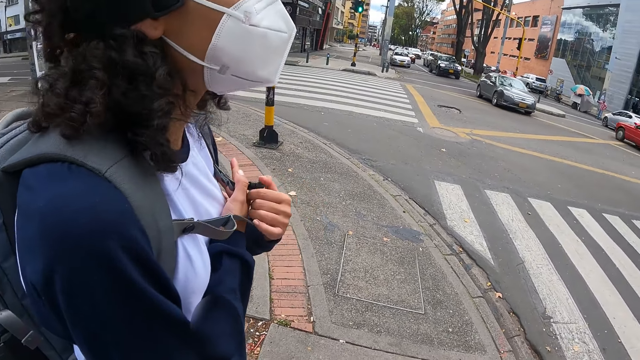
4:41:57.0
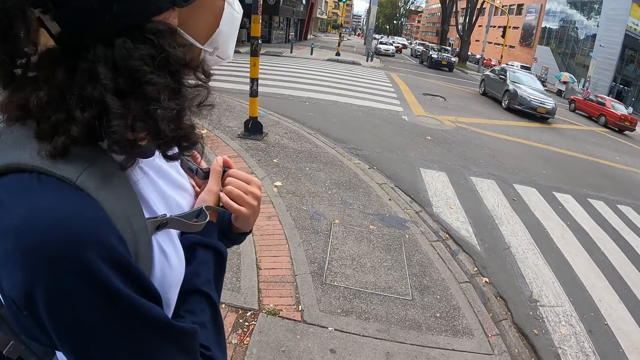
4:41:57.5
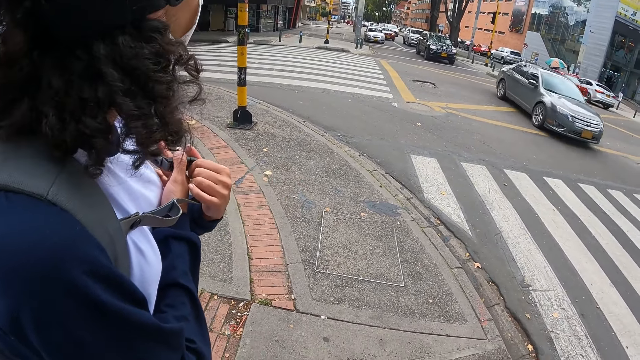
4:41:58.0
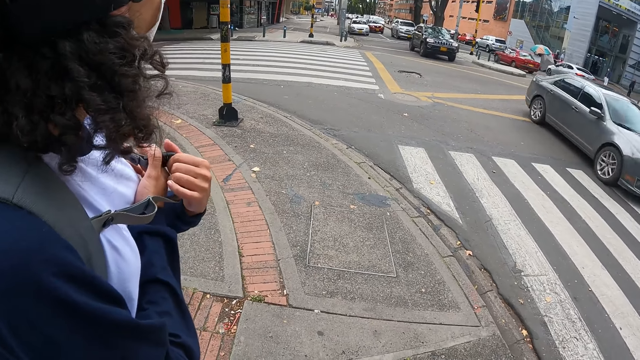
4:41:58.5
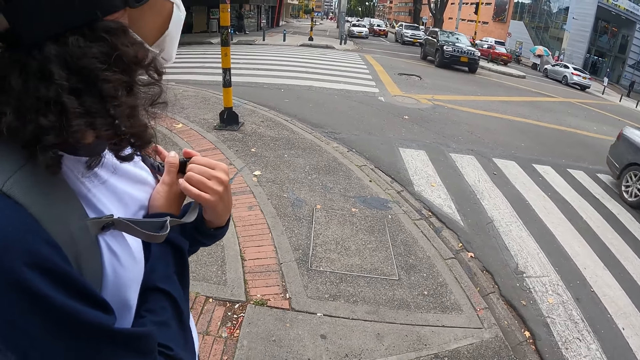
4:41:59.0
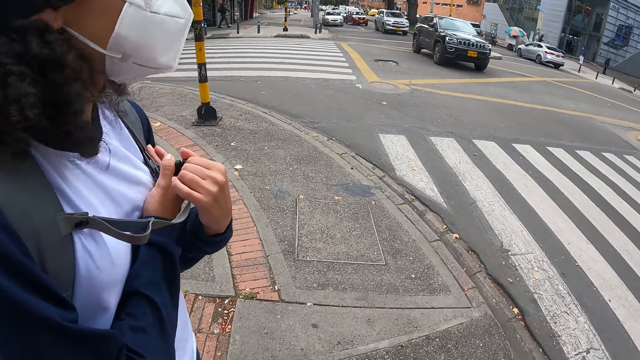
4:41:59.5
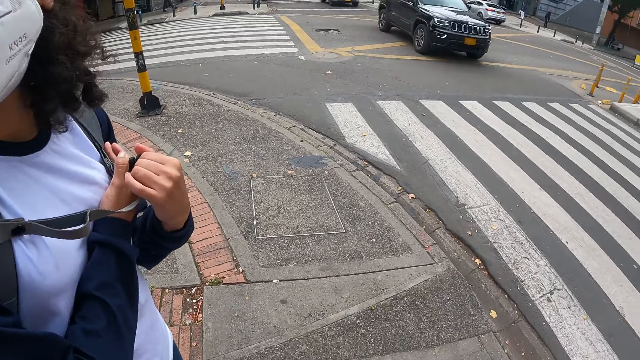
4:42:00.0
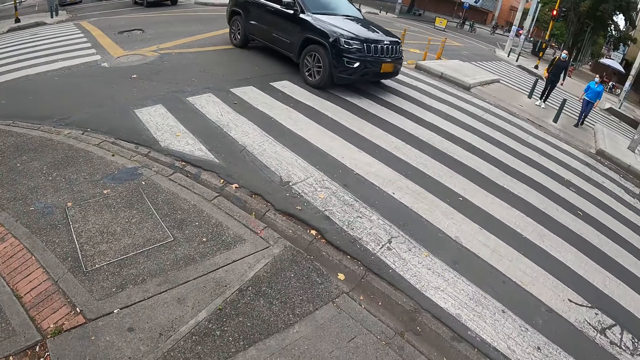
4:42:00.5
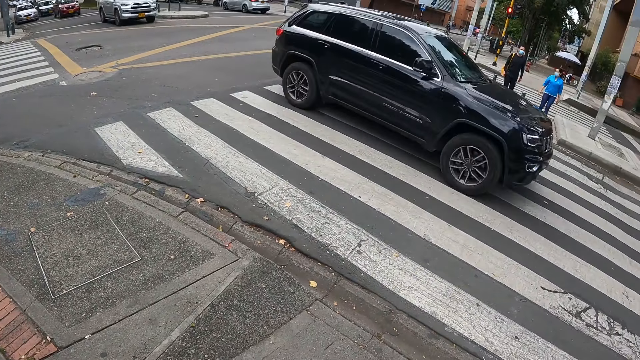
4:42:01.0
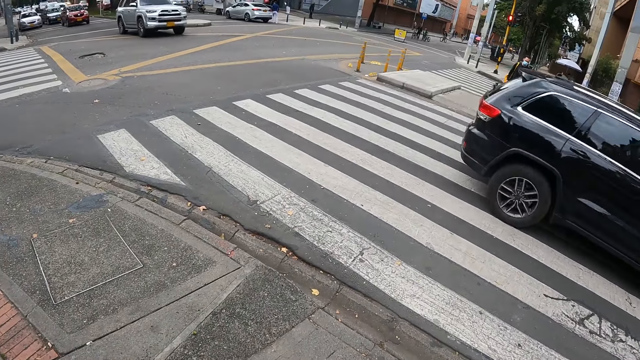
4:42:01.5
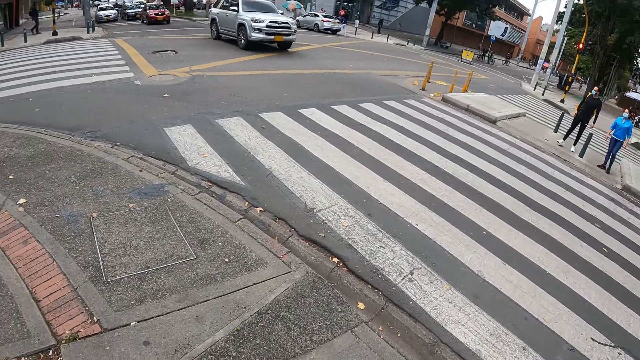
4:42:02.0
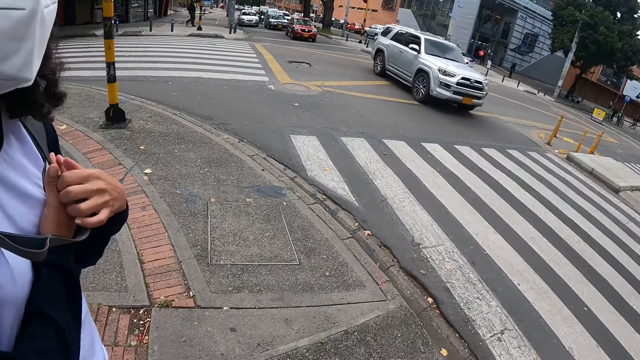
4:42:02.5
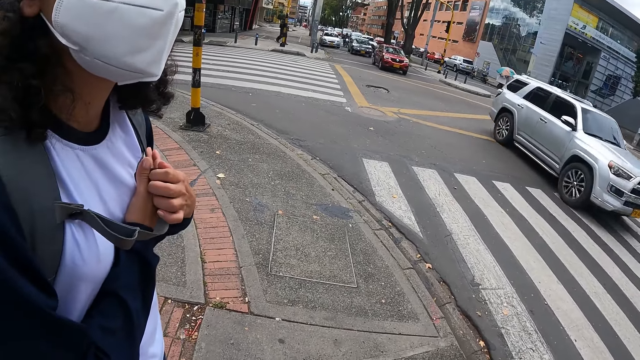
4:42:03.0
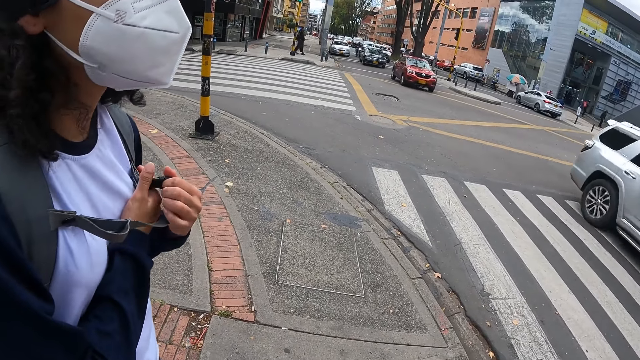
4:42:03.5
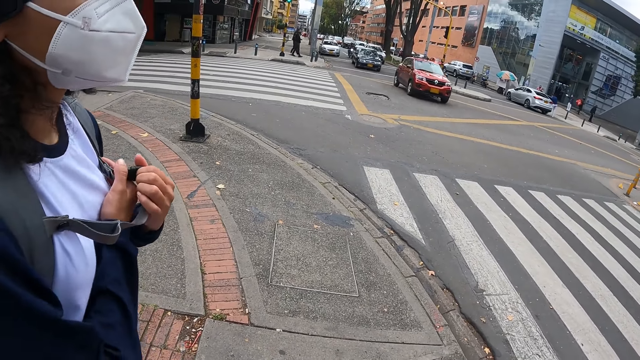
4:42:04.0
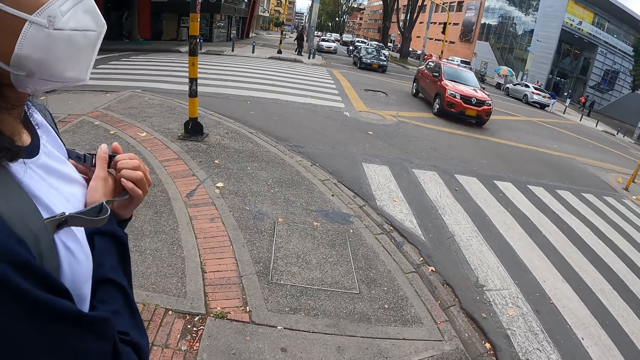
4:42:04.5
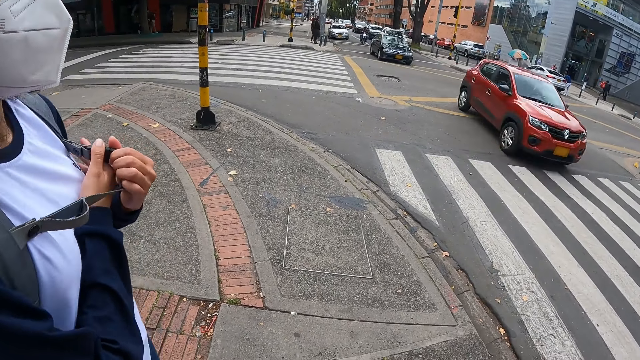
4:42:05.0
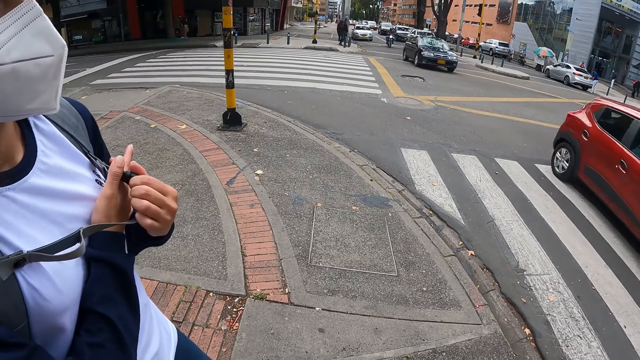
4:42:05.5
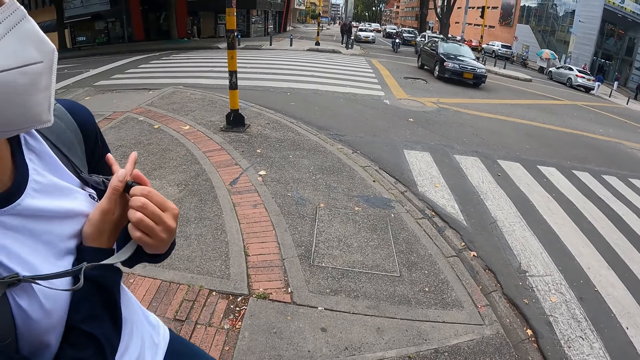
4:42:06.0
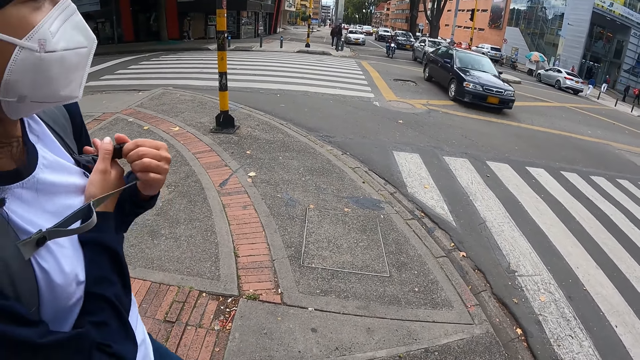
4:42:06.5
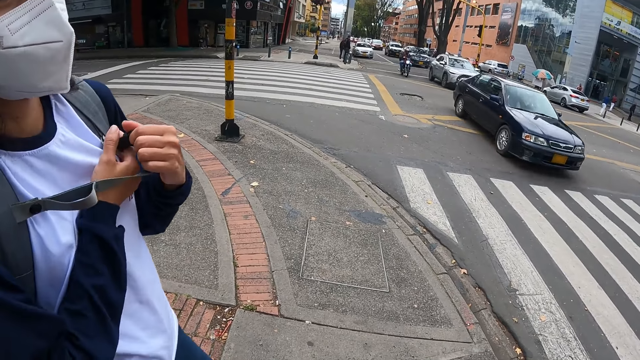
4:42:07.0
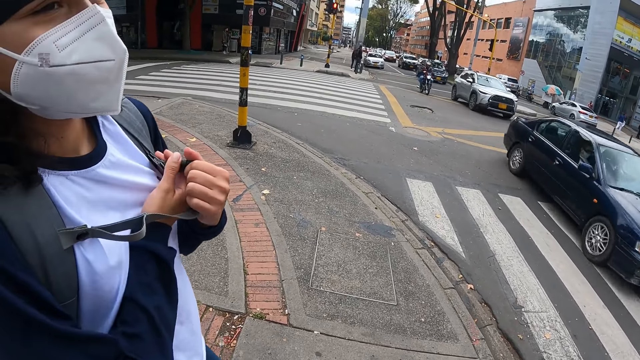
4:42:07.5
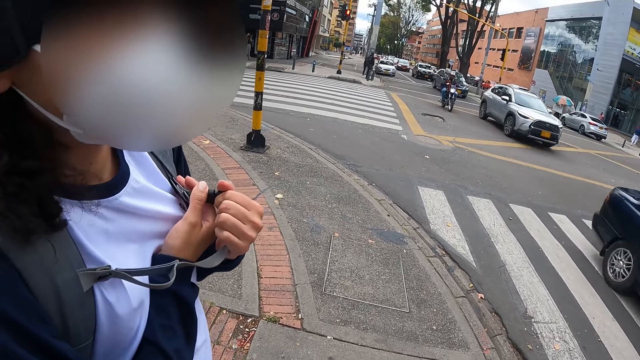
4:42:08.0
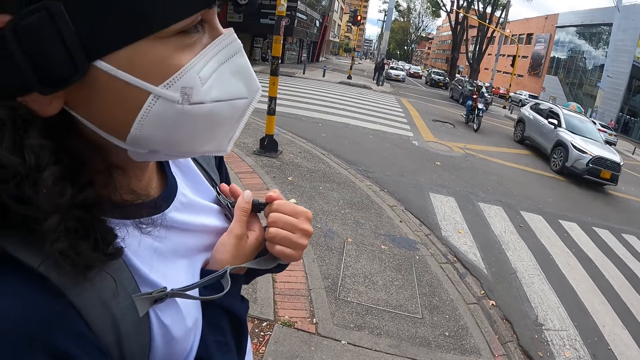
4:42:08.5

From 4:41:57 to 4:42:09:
A black car drives past the camera wearer.

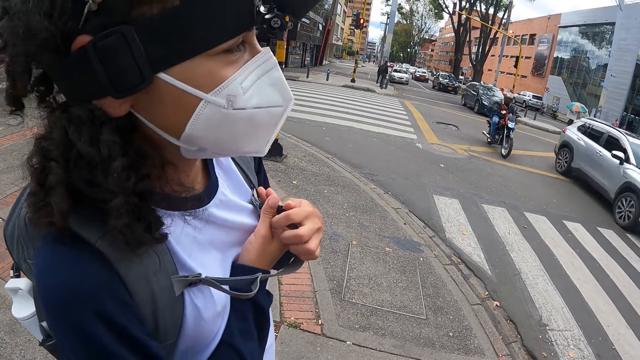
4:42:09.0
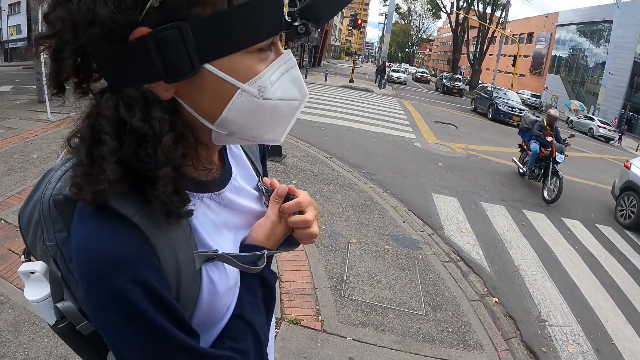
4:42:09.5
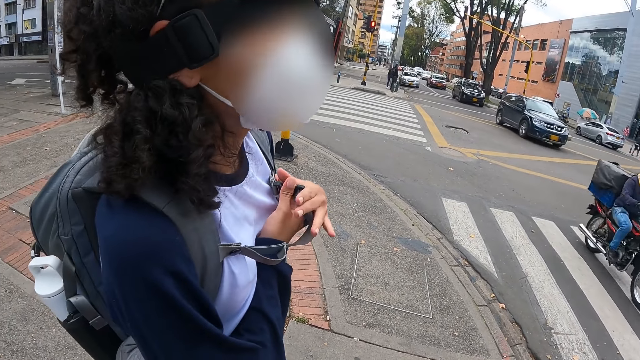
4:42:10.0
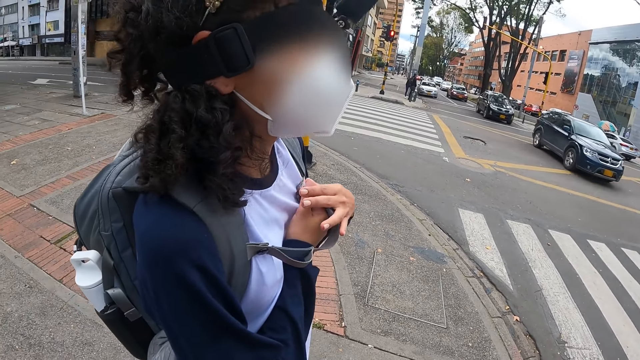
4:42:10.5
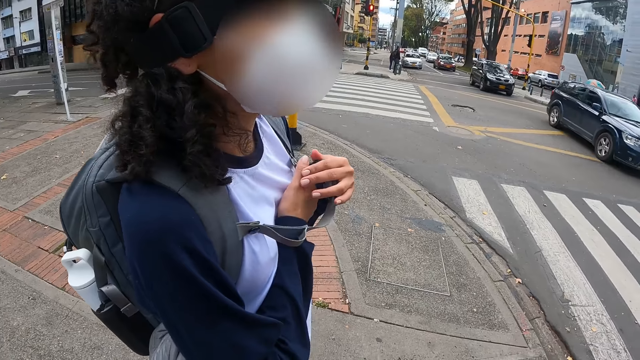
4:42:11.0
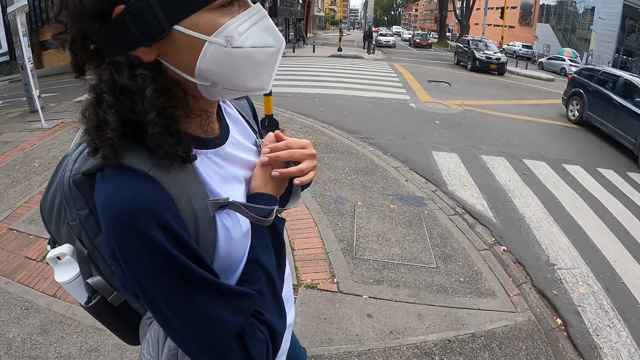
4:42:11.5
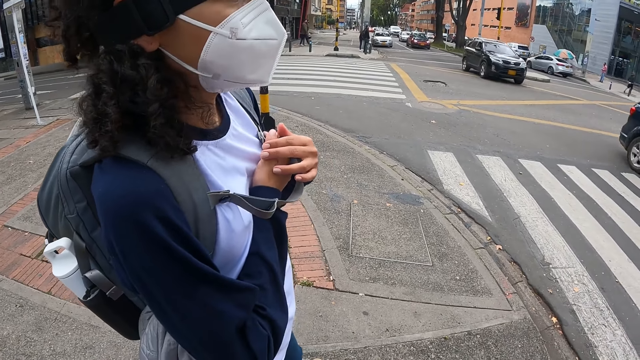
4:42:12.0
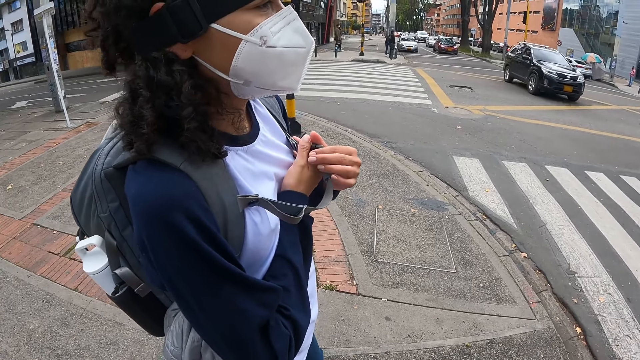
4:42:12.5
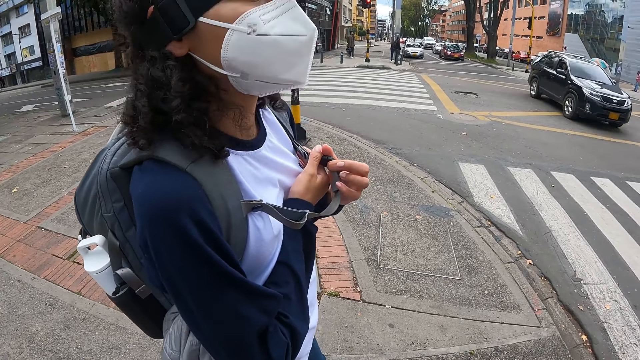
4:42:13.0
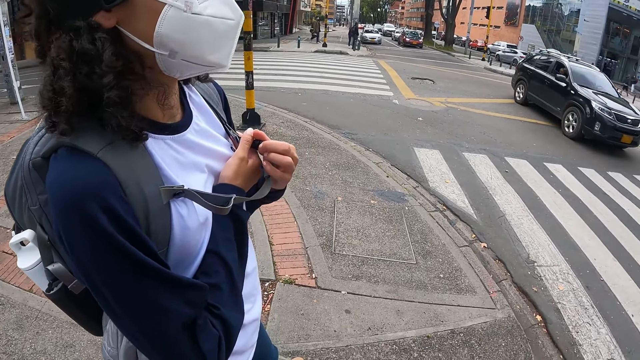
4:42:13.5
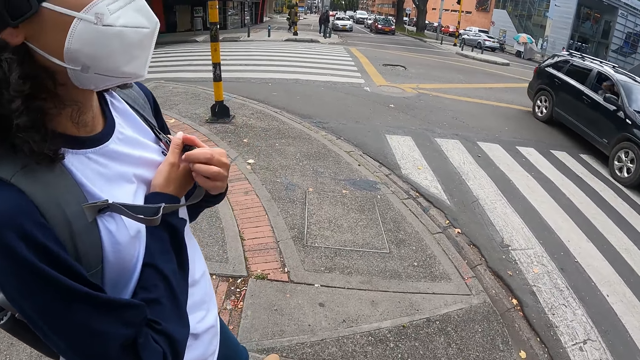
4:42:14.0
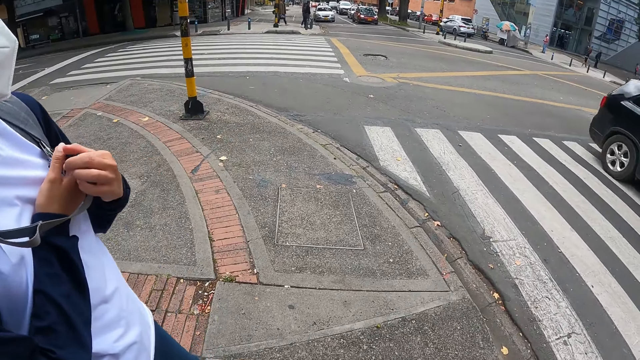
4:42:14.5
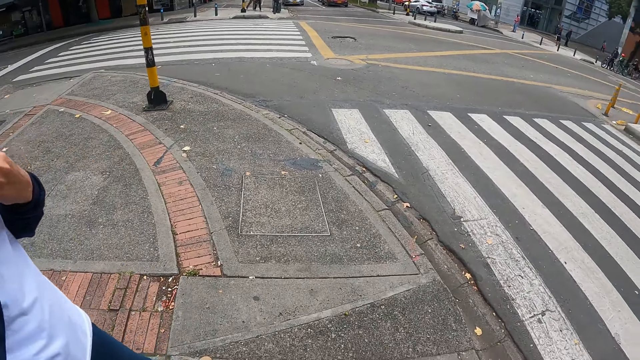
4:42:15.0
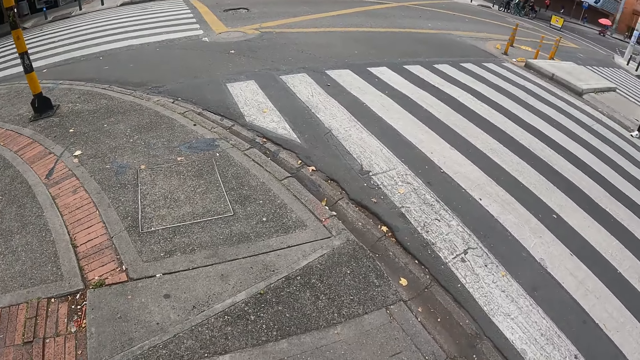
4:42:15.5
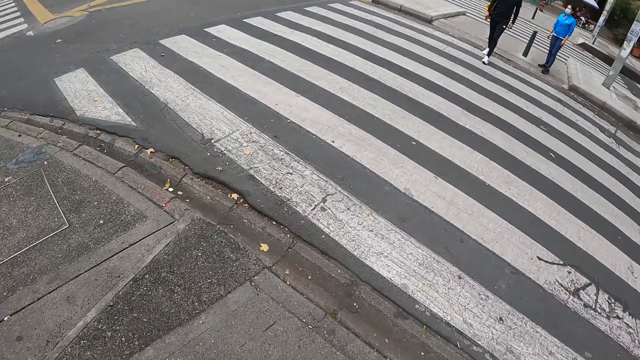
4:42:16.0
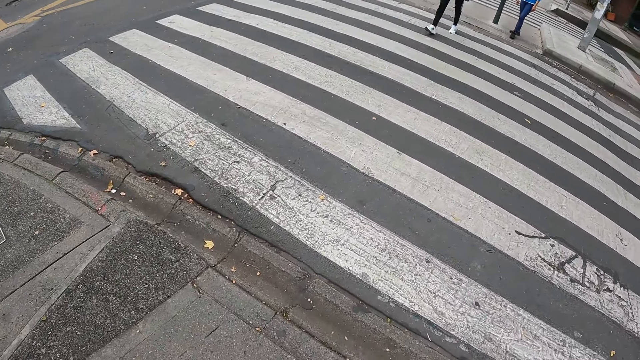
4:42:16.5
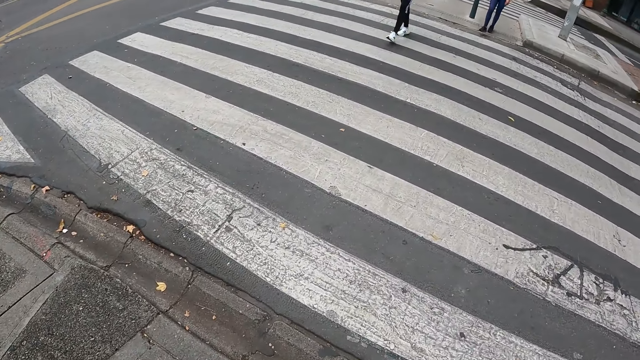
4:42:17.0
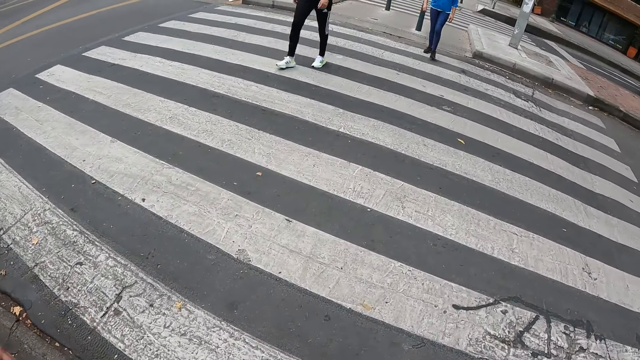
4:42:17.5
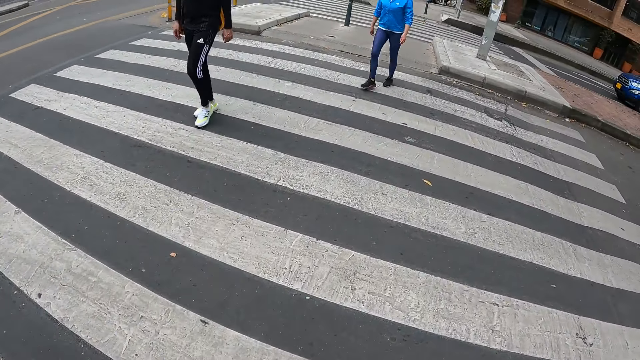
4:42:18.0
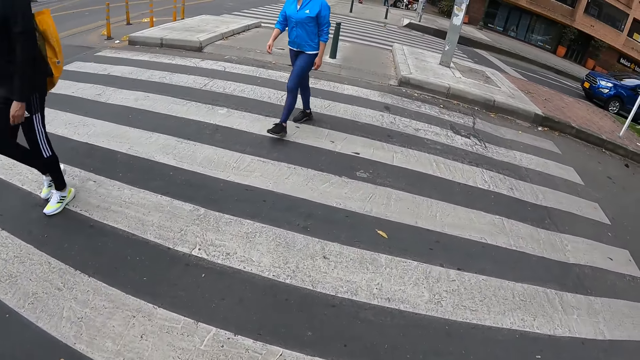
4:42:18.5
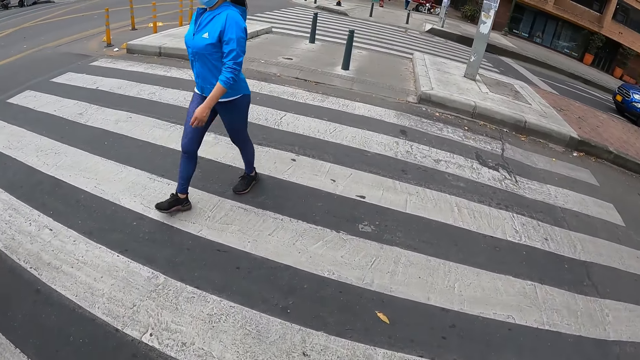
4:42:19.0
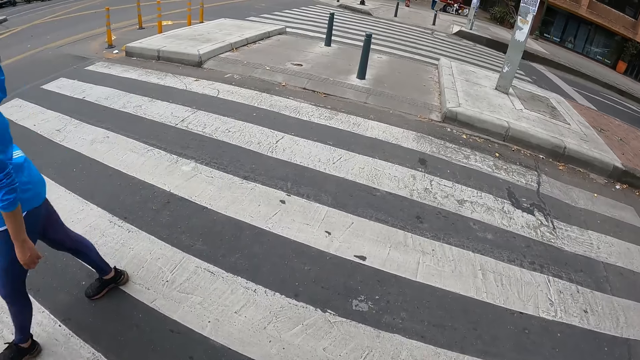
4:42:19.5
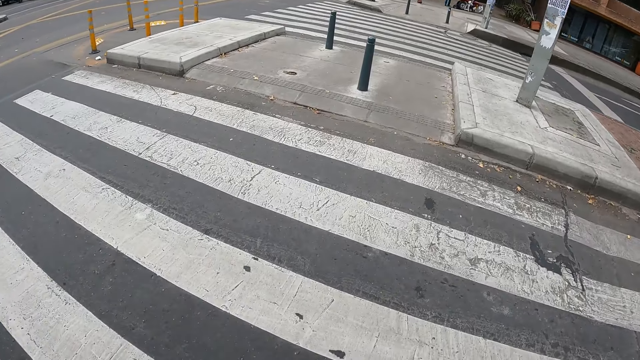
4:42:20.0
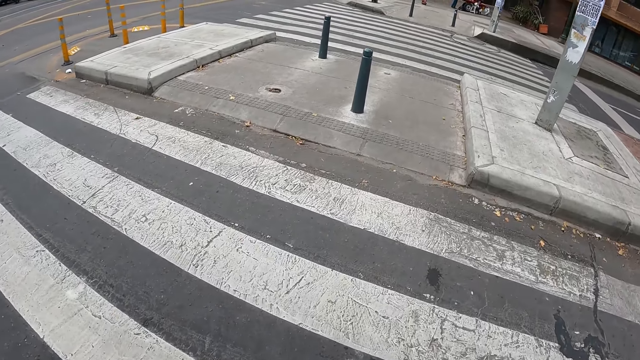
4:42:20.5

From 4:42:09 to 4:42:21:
The camera wearer and the woman cross the road on a pedestrian crossing.
